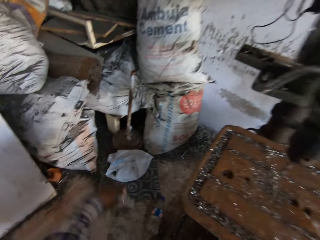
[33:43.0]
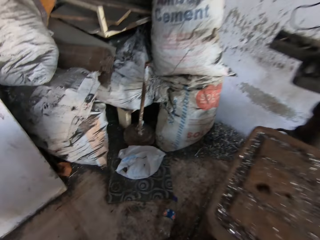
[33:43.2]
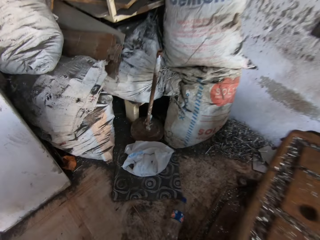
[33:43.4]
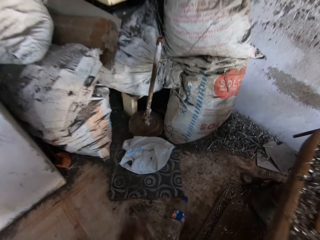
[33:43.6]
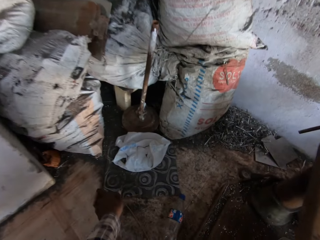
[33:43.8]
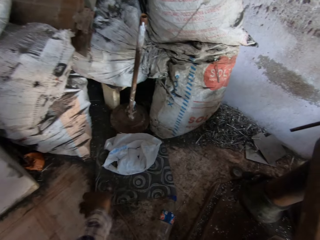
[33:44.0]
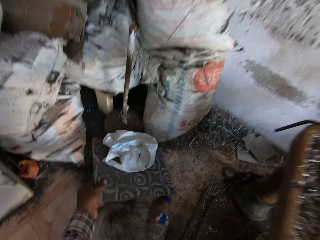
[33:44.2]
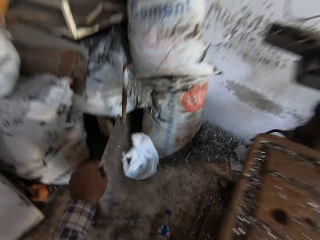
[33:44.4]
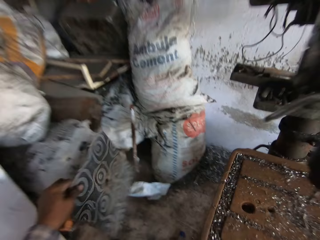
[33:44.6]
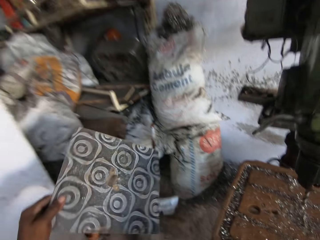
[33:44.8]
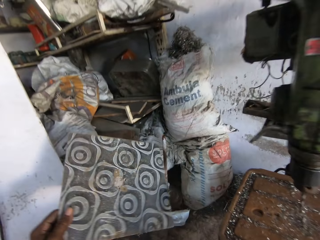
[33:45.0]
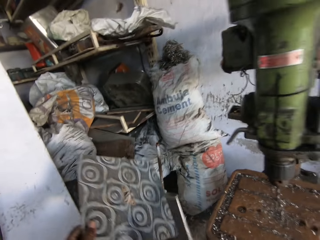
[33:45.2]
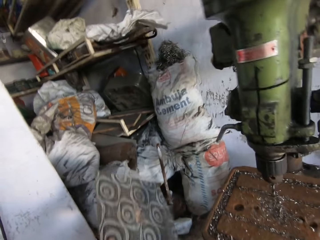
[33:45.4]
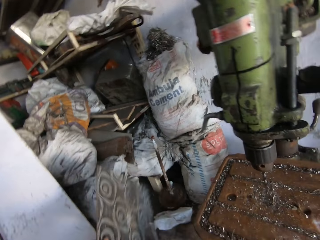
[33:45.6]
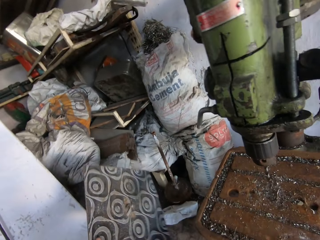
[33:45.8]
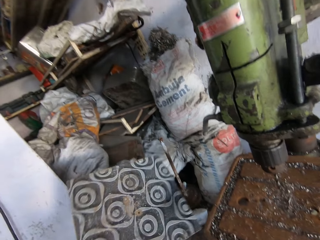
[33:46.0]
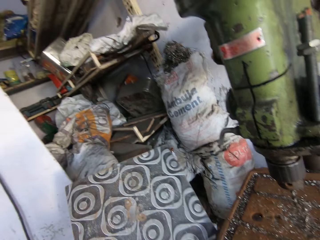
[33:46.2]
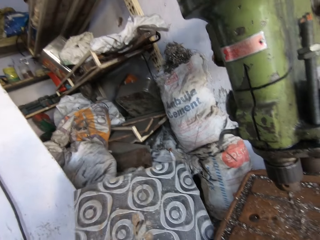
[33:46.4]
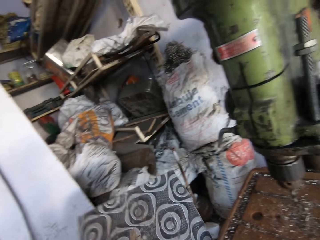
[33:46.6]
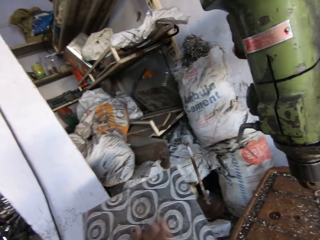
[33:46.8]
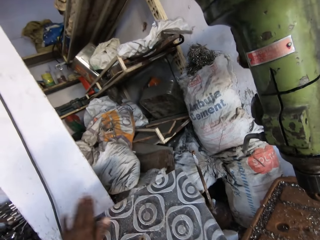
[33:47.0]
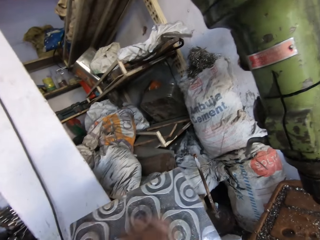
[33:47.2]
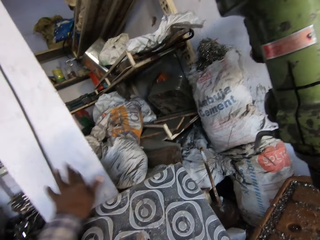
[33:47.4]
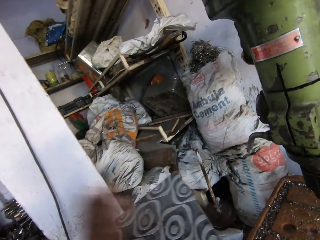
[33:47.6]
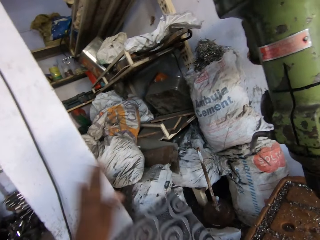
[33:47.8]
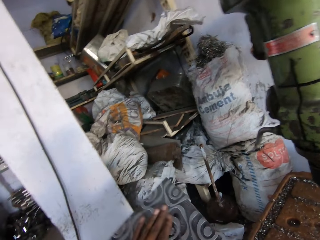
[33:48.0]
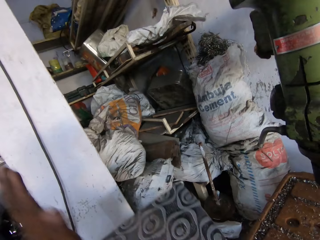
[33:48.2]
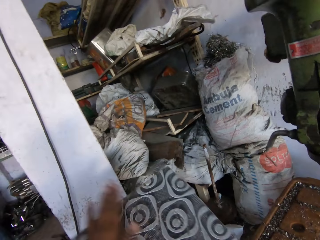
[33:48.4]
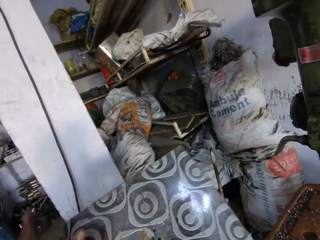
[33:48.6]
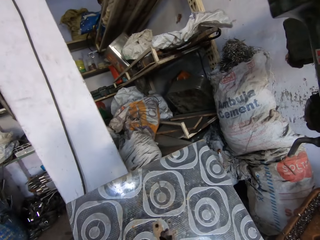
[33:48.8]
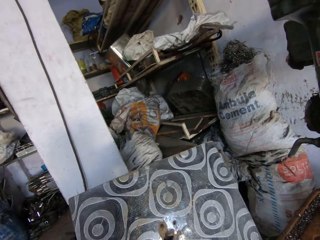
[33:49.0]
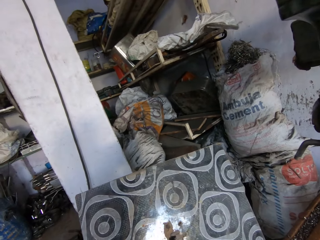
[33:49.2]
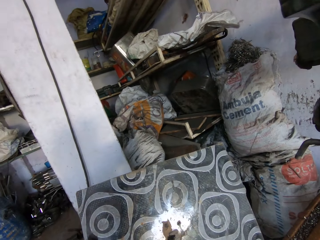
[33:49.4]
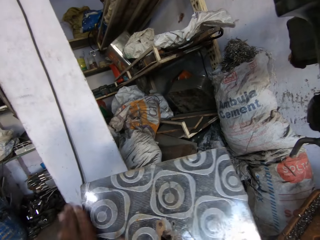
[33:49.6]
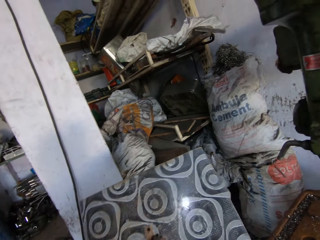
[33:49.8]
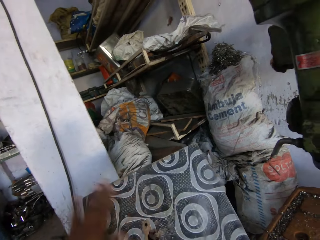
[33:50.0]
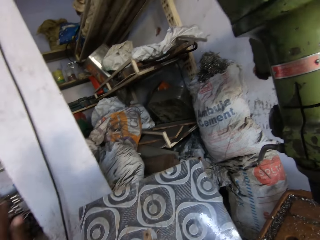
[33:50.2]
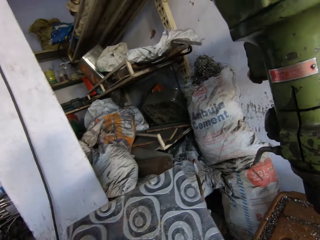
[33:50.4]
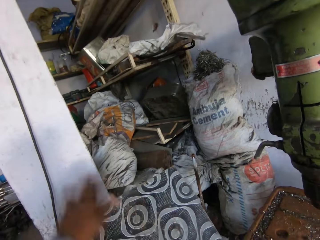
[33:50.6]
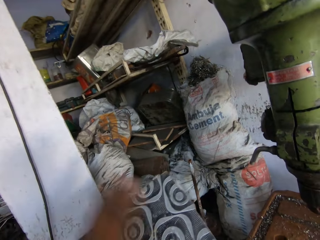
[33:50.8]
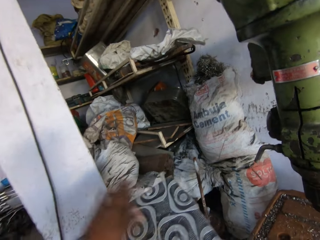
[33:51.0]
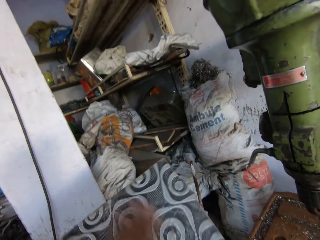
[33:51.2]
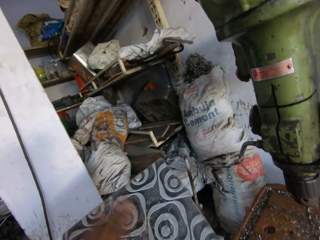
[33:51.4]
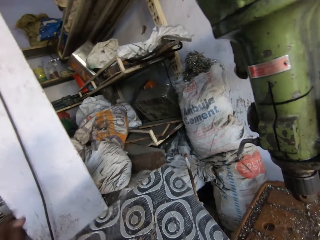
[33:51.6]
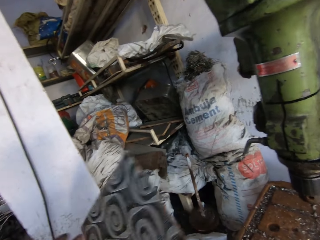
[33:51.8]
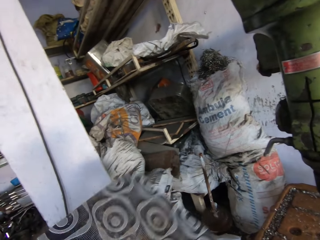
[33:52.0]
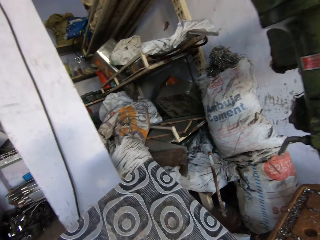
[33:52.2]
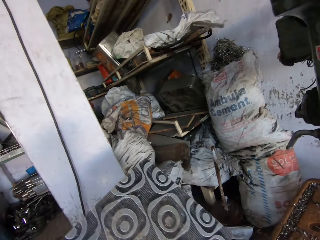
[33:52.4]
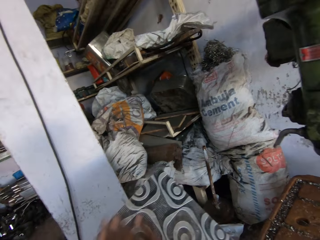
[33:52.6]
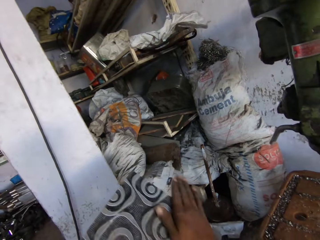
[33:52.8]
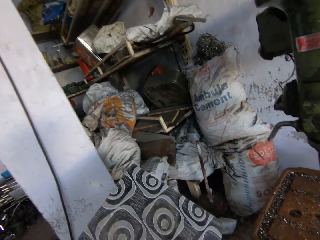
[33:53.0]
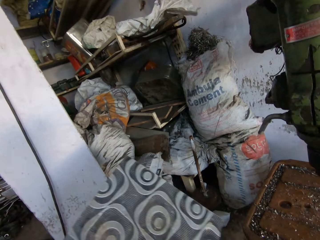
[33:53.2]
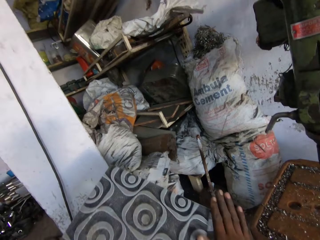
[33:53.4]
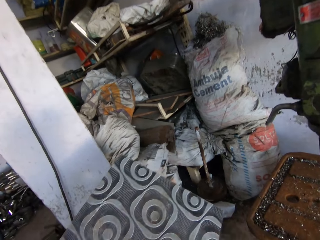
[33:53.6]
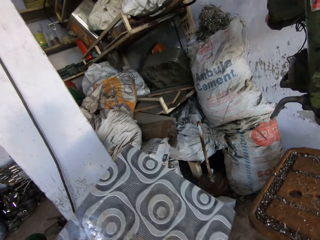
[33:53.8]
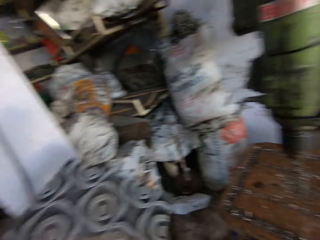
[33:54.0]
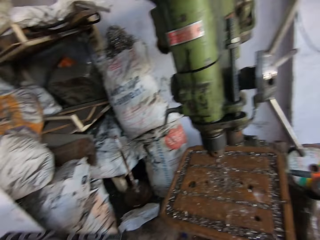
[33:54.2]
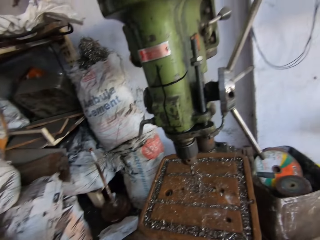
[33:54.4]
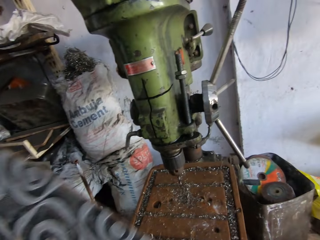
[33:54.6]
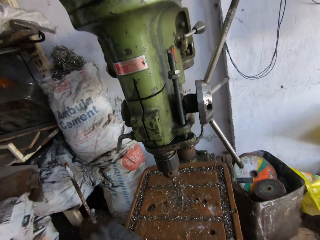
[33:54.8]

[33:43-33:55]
The camera wearer drops the metals with his left hand. He lifts metal. He picks up metal with his left hand. He hits the metal with a metal rod. He wipes the metal with his left hand. He turns the metal with his left hand. He wipes the metal with his left hand.

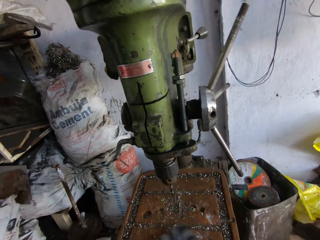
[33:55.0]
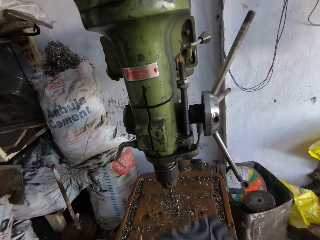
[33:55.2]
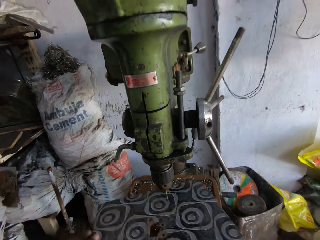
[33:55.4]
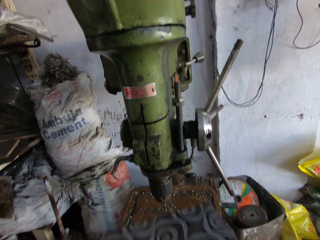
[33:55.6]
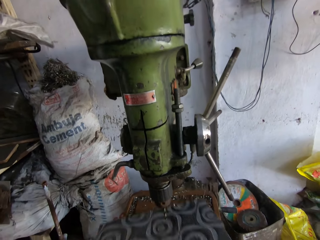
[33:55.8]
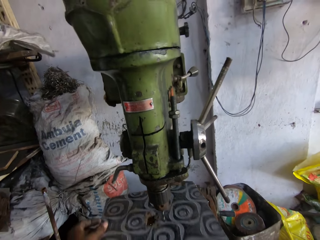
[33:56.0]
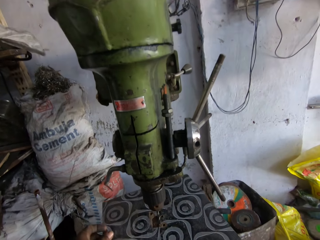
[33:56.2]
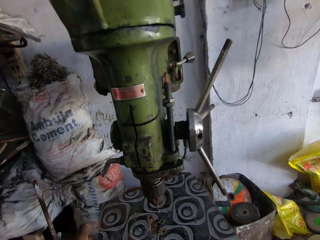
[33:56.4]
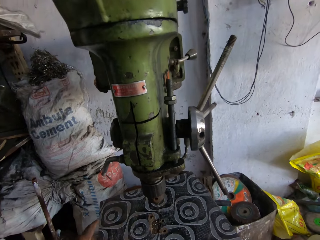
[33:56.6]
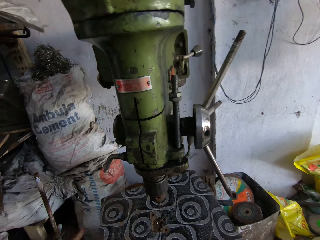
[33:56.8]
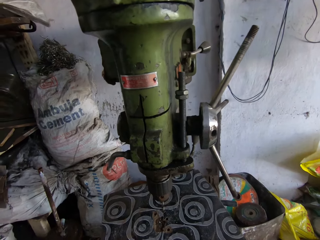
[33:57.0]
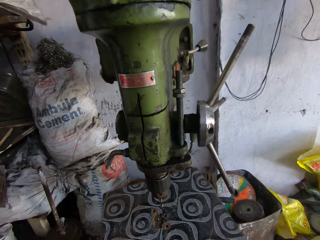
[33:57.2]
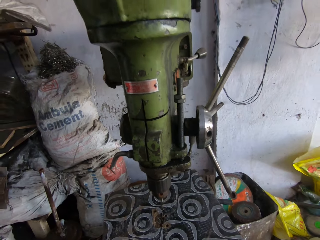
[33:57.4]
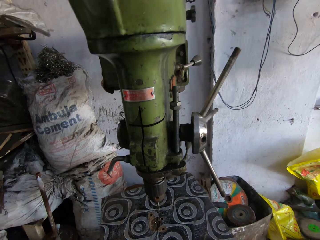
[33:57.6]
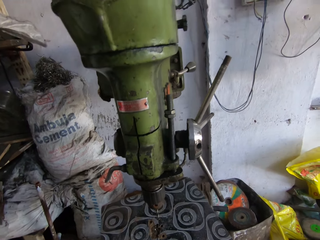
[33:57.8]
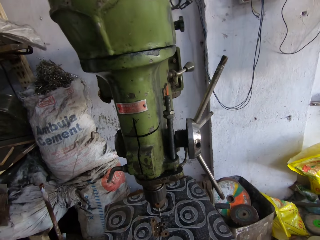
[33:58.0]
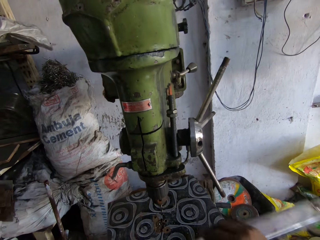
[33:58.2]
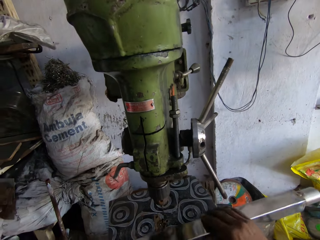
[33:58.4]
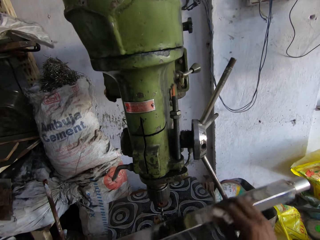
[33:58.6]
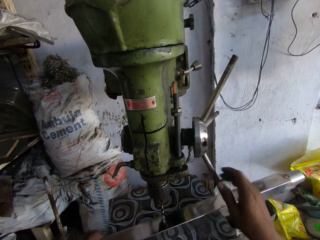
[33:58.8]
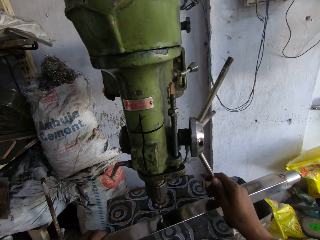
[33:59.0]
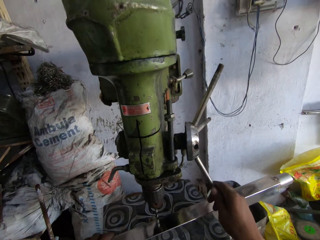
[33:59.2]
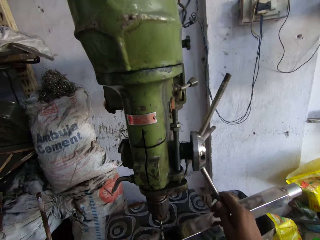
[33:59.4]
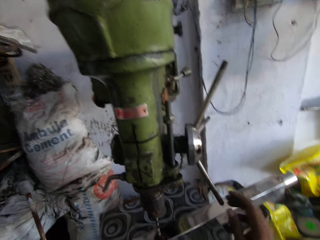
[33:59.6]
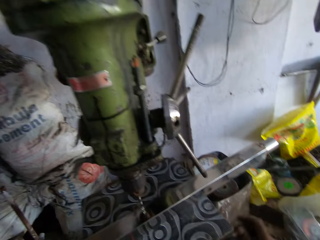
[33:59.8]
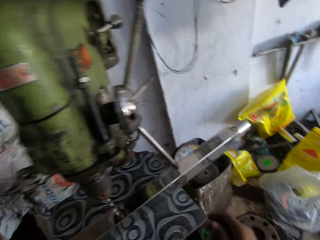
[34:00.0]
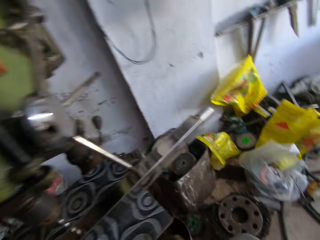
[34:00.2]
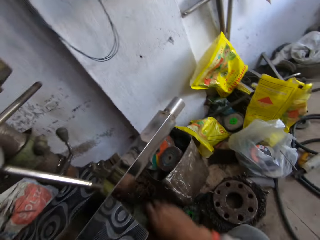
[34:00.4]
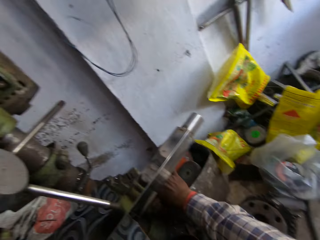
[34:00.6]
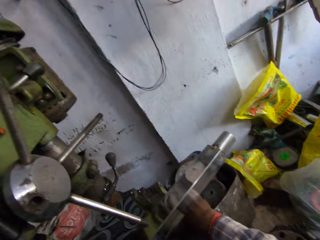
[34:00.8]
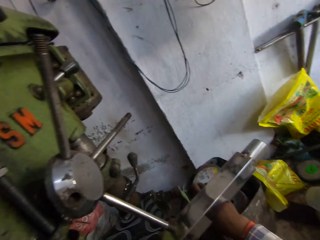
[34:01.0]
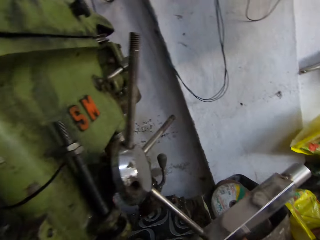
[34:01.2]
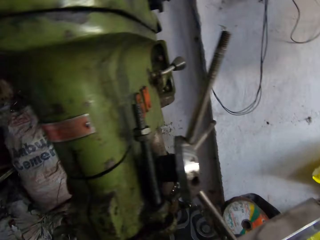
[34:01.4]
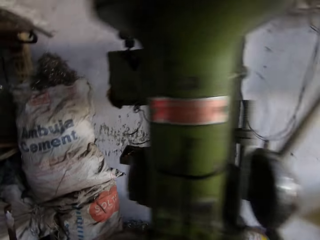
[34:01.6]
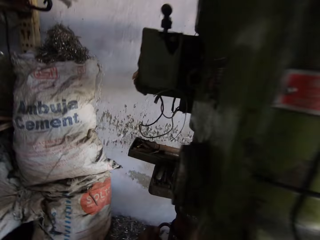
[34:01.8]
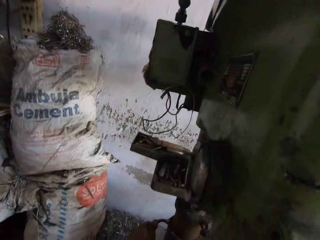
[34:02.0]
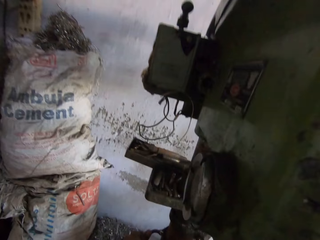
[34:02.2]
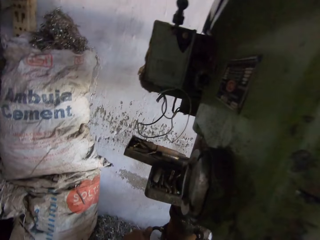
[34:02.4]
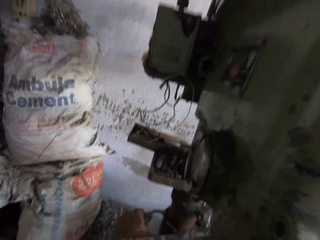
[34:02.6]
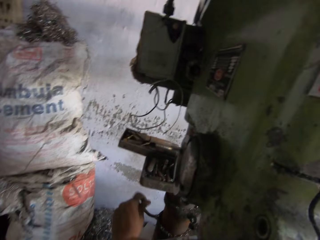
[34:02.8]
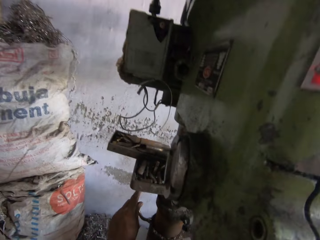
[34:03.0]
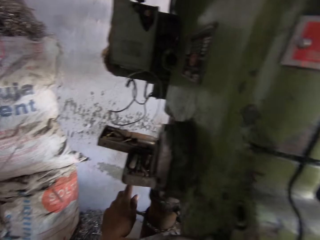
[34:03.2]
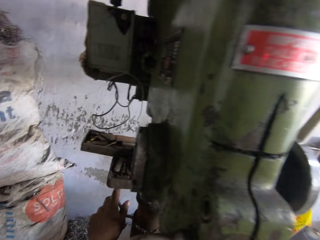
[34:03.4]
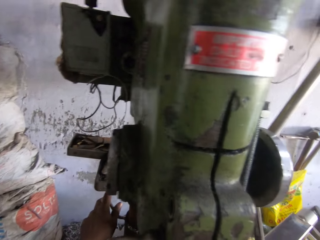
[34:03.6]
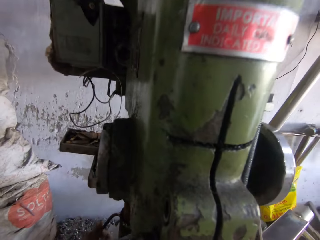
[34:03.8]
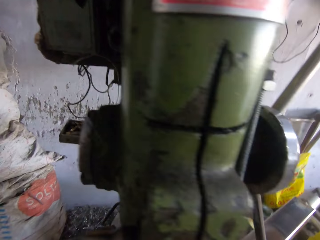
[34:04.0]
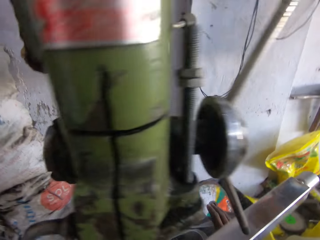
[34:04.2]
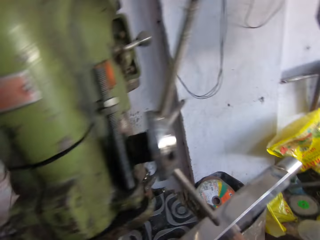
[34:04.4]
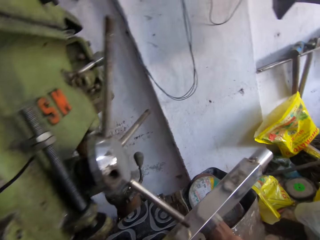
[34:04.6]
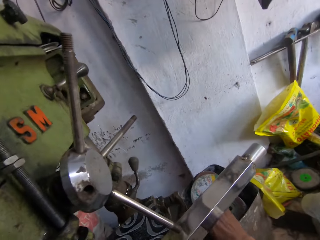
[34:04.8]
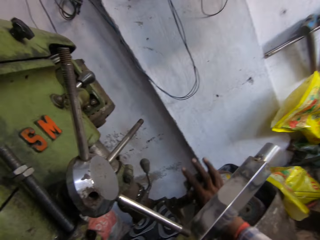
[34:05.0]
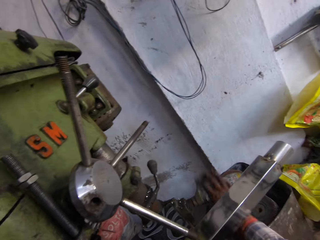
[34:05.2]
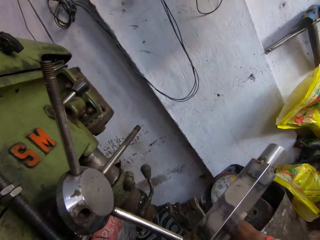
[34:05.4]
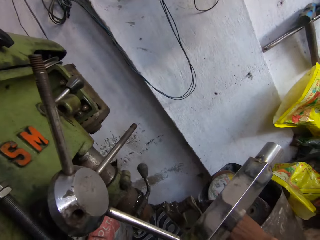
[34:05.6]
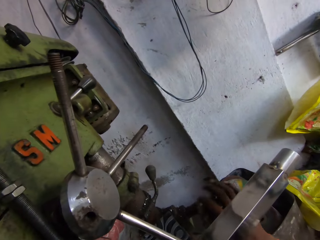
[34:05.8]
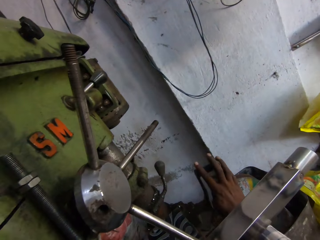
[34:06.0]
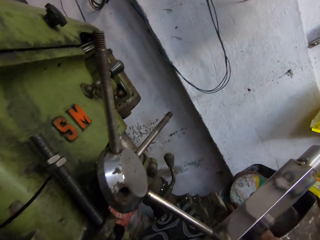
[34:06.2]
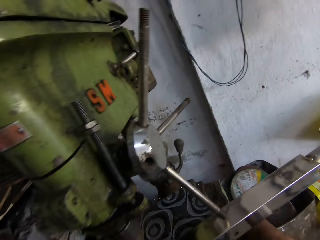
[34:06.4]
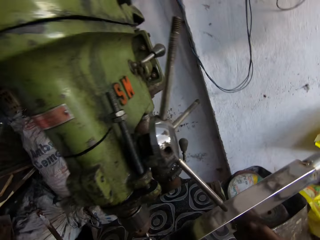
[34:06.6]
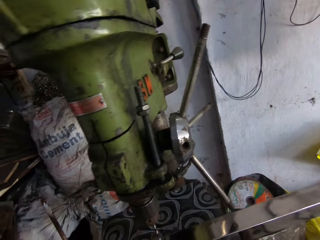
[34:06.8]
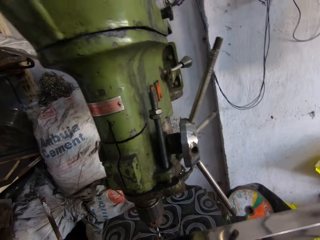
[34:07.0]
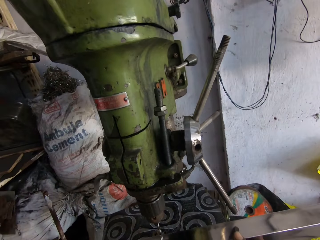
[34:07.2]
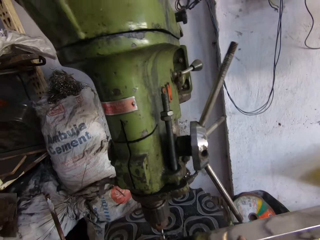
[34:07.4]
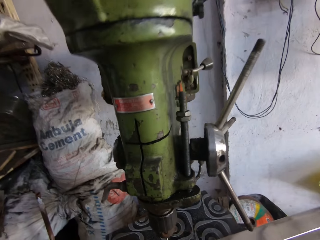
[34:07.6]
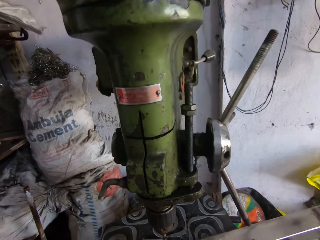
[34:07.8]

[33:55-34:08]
The camera wearer places metal on the pillar drill machine. He picks up a metal. He places a metal bar on top of the metal on the pillar drill machine. He adjusts the machine. He operates the pillar drill machine with his right hand.
